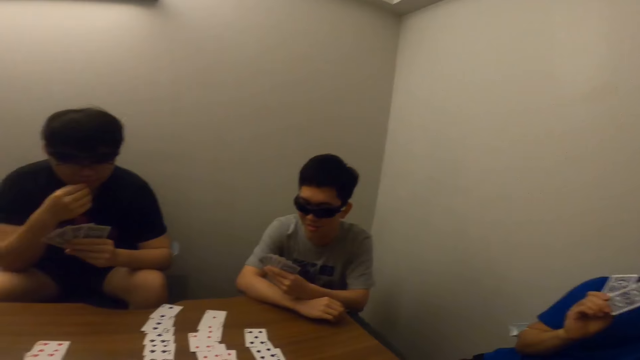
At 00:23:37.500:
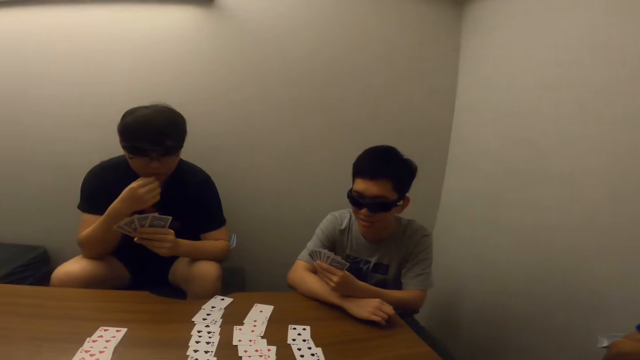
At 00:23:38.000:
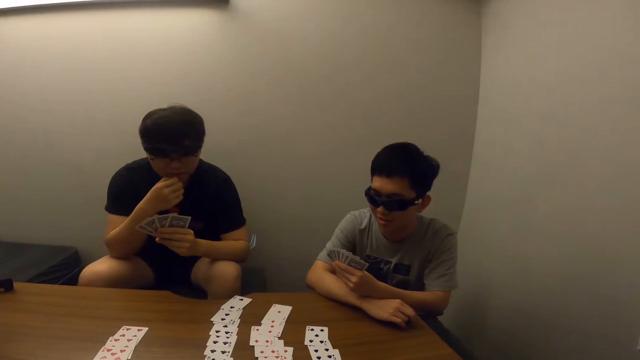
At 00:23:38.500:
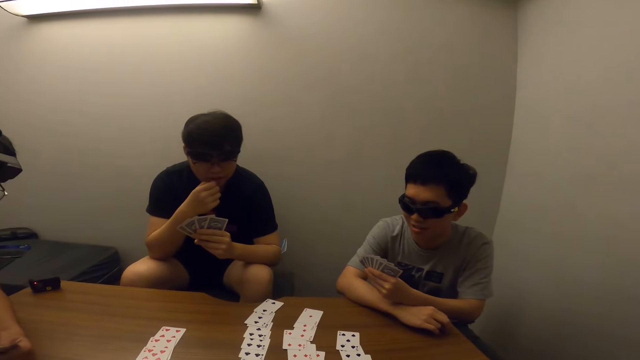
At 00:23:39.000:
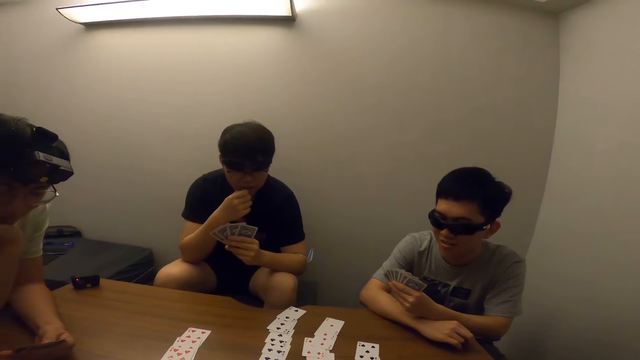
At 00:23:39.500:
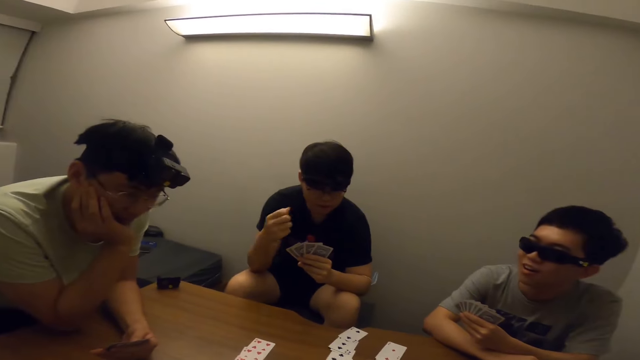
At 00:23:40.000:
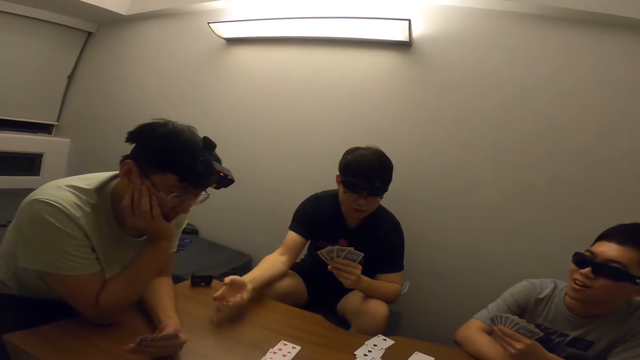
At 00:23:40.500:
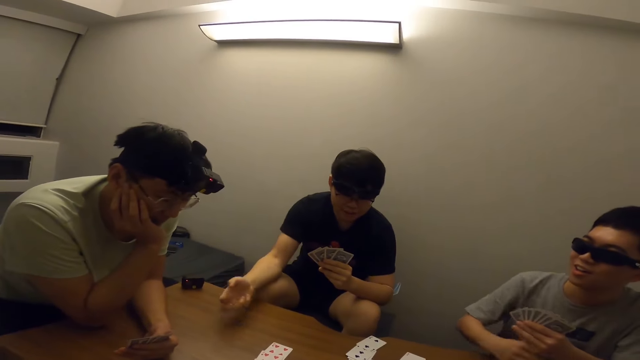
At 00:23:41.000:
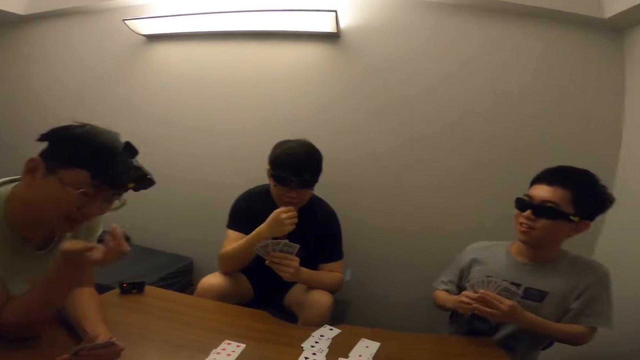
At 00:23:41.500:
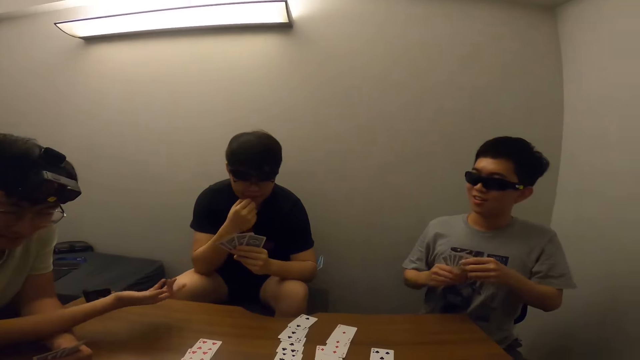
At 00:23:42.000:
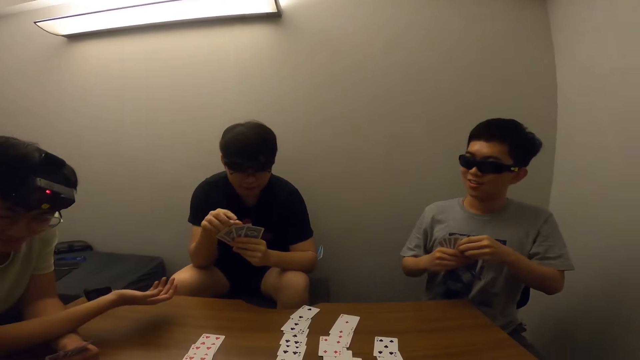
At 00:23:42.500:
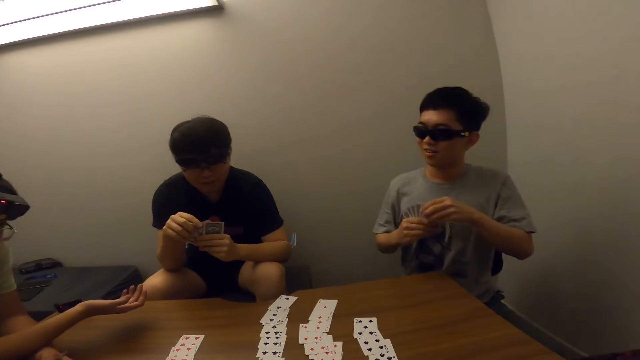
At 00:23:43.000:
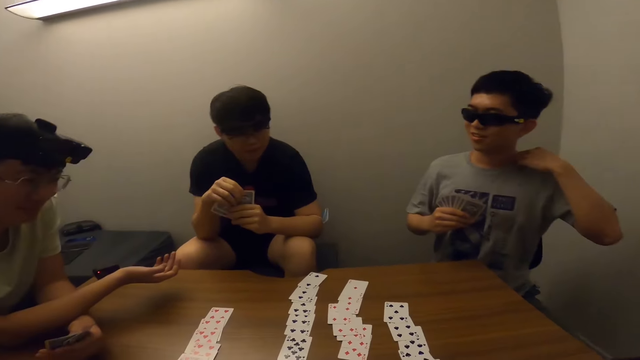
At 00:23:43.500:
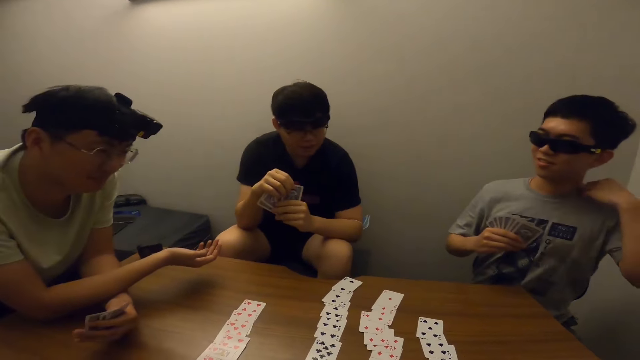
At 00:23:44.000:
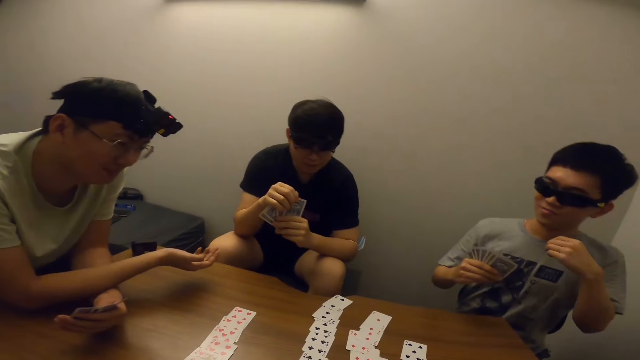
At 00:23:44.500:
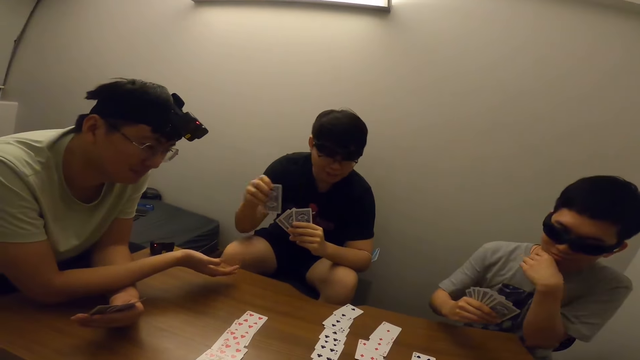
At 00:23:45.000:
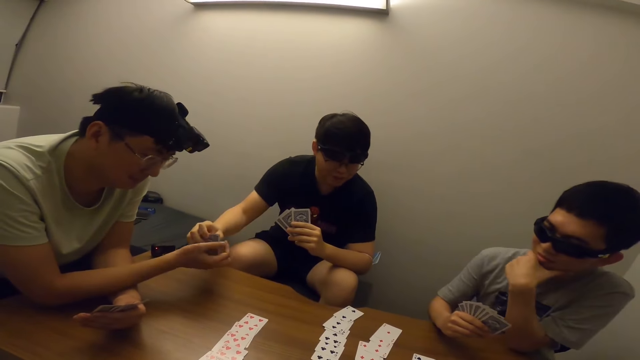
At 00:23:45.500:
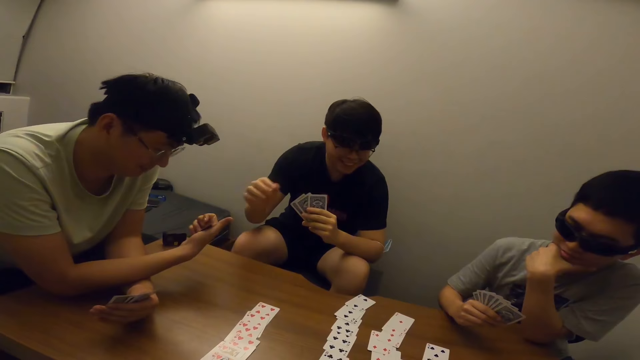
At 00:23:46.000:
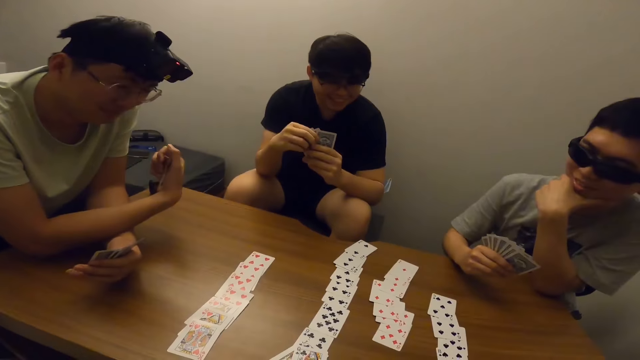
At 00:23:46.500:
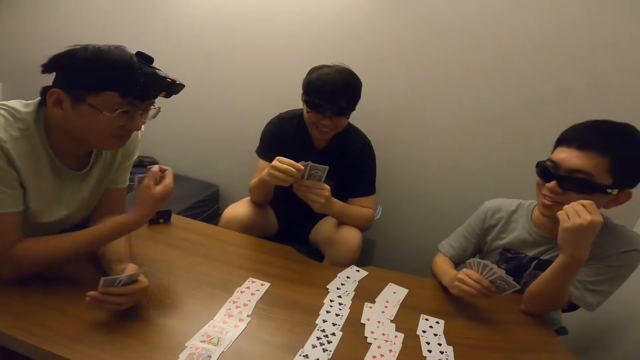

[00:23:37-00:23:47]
The camera wearer stares at a man. They stare at another man. They stare at the first man. A man gives another man a card.

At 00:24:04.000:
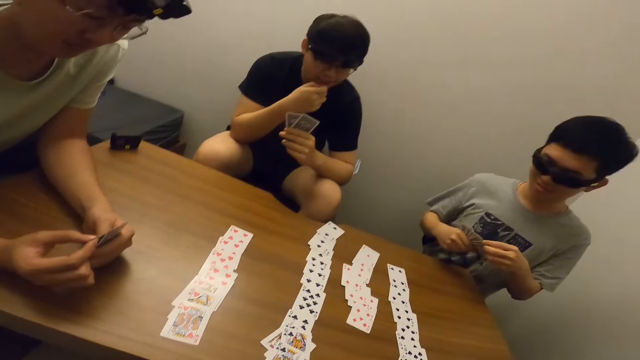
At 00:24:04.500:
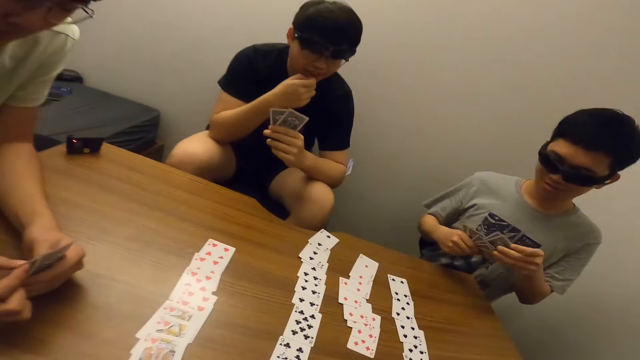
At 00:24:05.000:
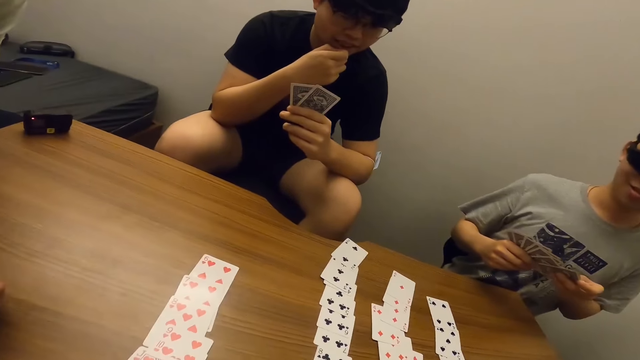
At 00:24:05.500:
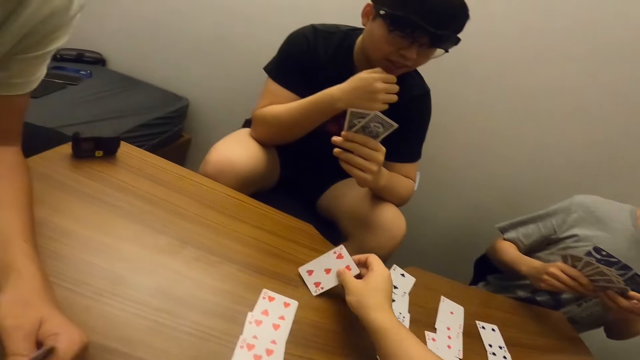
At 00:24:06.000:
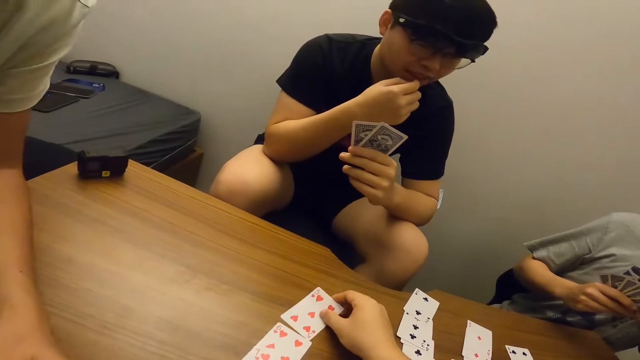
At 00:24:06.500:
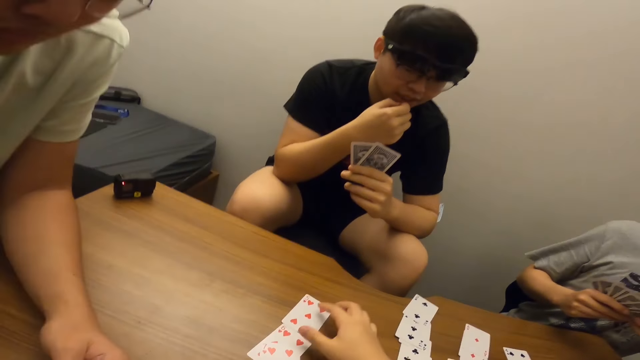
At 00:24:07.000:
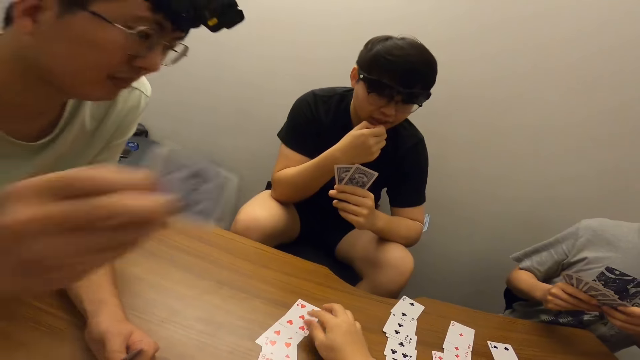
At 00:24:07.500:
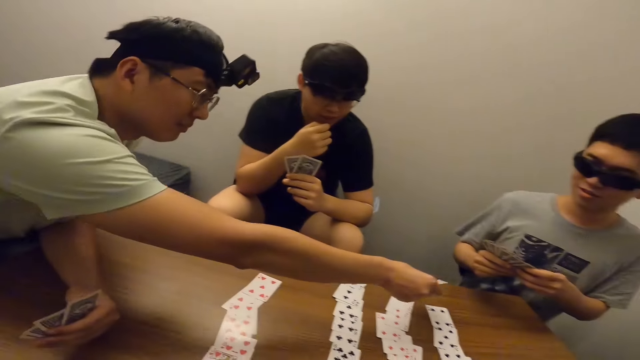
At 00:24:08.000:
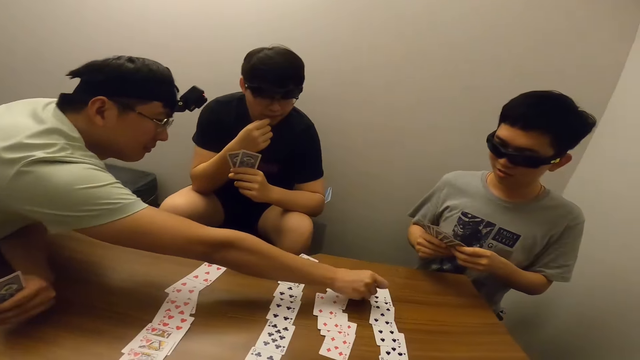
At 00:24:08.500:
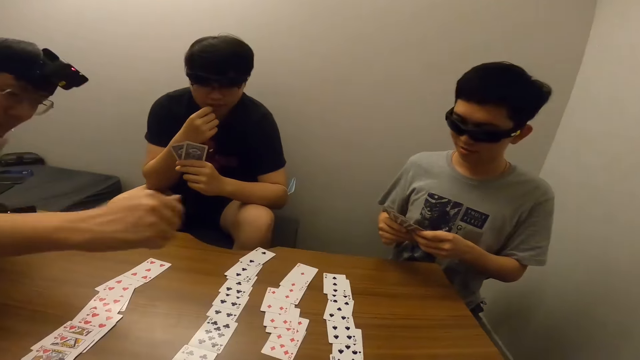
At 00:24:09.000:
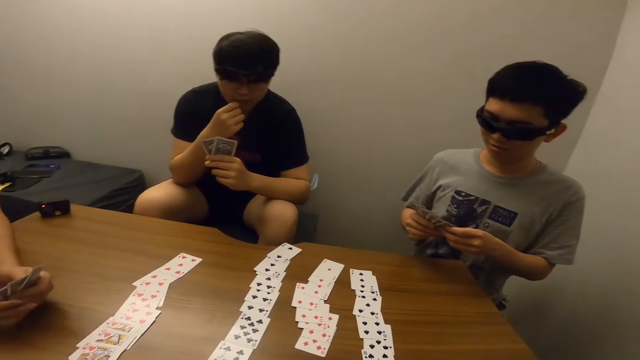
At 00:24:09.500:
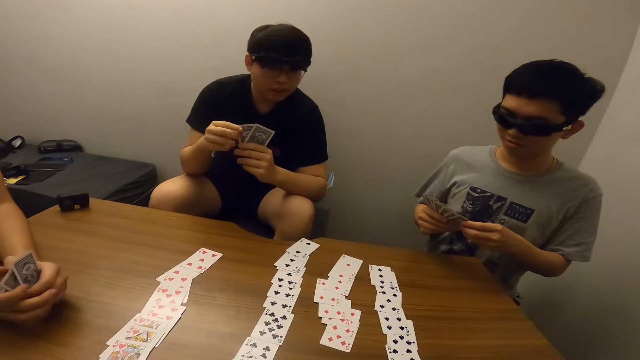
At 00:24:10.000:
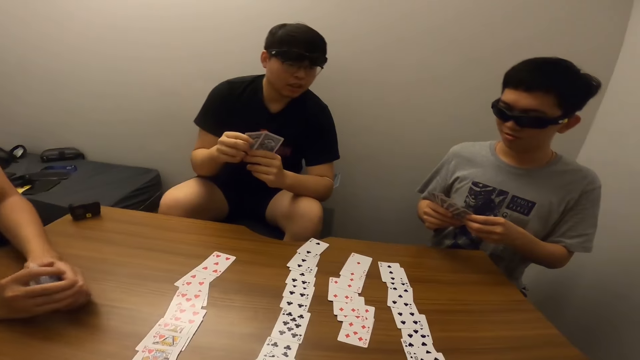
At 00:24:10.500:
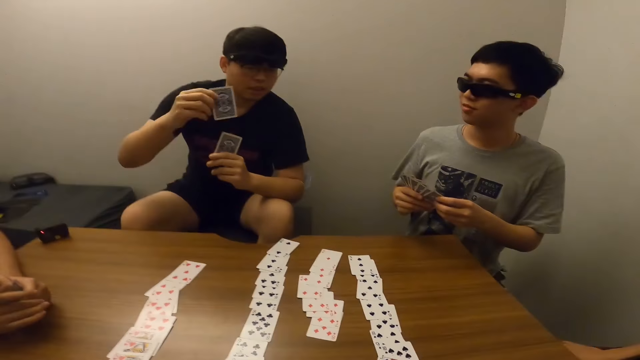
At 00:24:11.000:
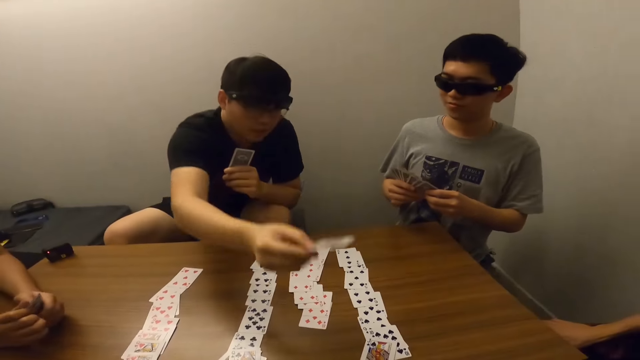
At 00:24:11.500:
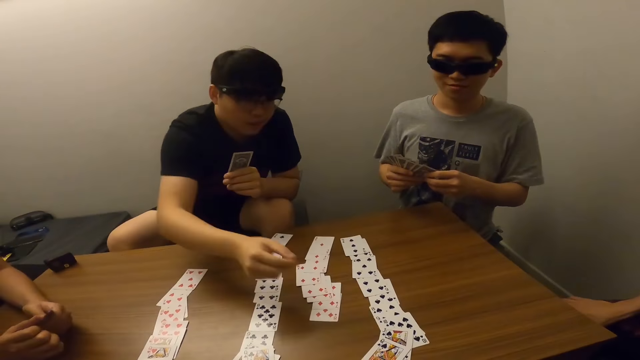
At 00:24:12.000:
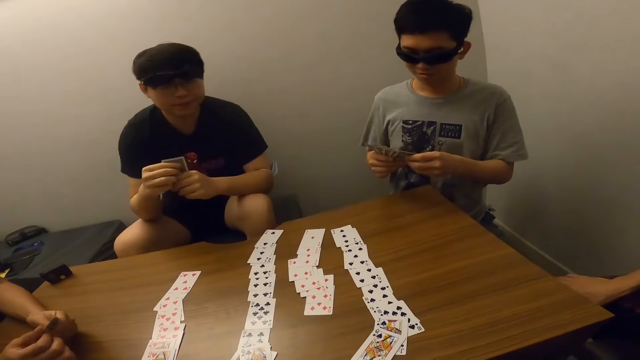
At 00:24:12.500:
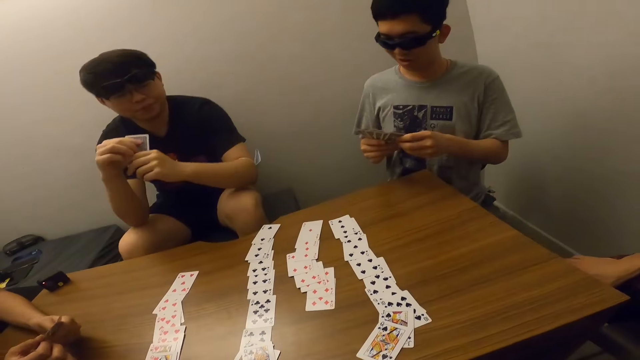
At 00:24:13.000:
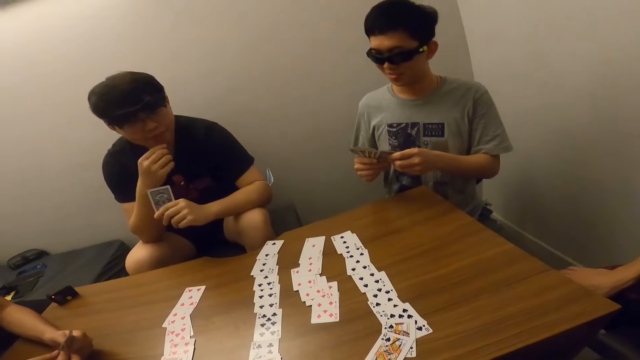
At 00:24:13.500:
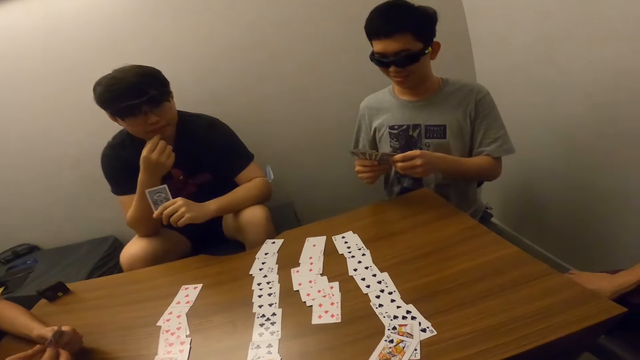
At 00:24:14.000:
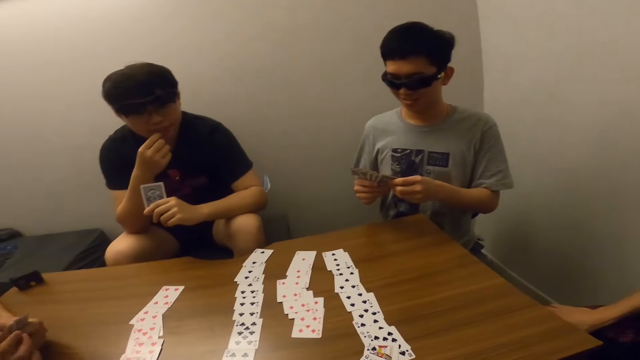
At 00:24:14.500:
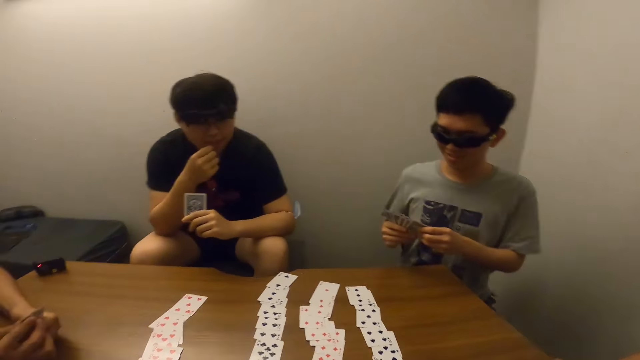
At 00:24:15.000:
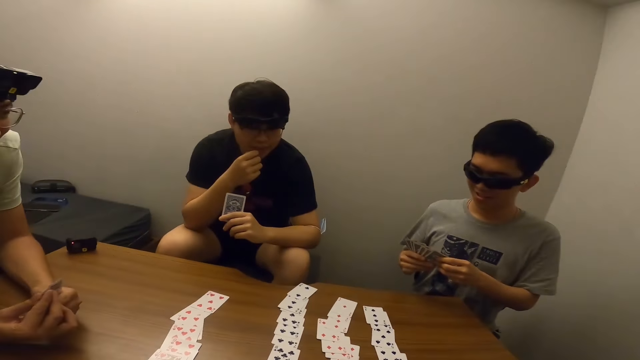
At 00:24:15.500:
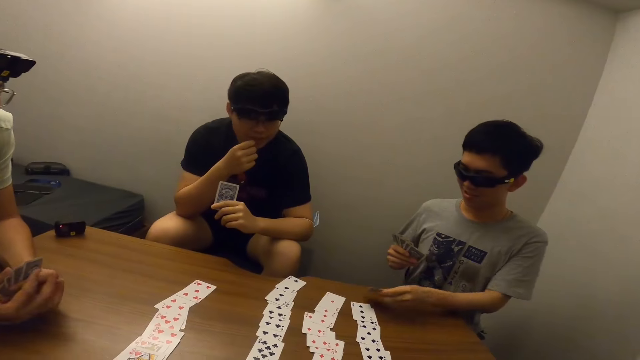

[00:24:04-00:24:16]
The camera wearer places a card on the table. A man places a card on the table. The camera wearer stares at another man. The other man places a card on the table. The camera wearer stares at the other man.
